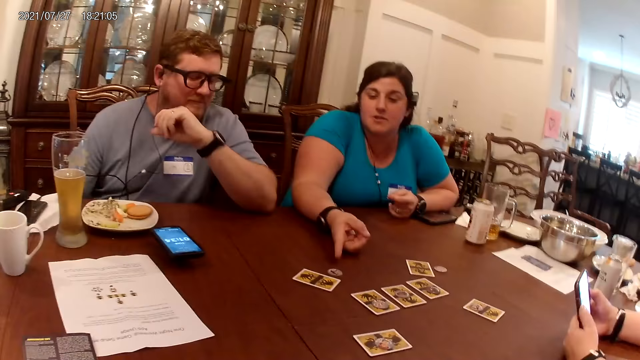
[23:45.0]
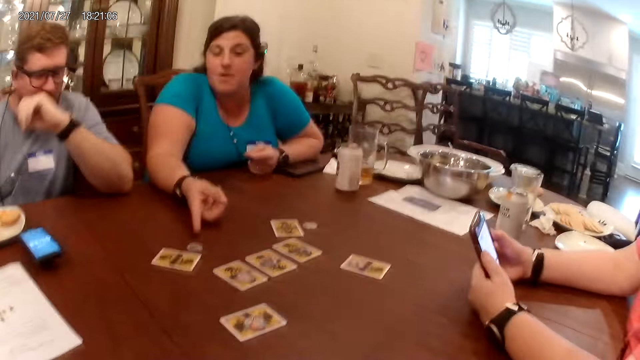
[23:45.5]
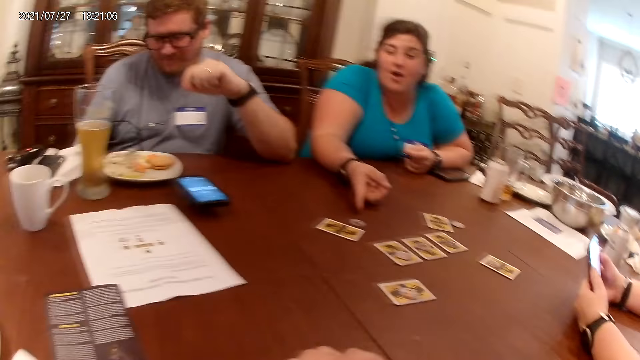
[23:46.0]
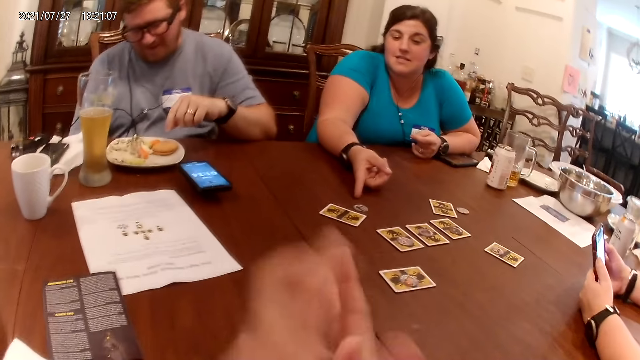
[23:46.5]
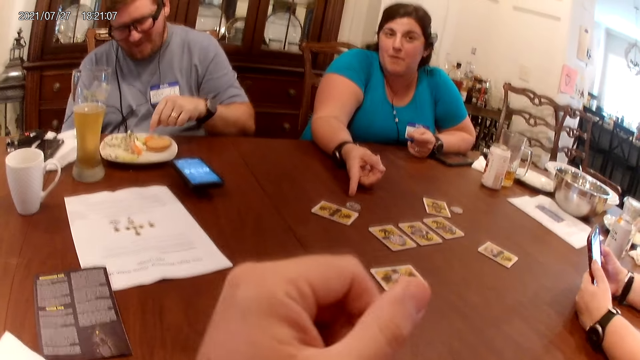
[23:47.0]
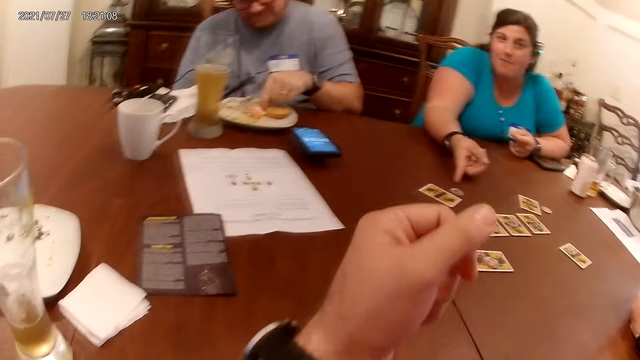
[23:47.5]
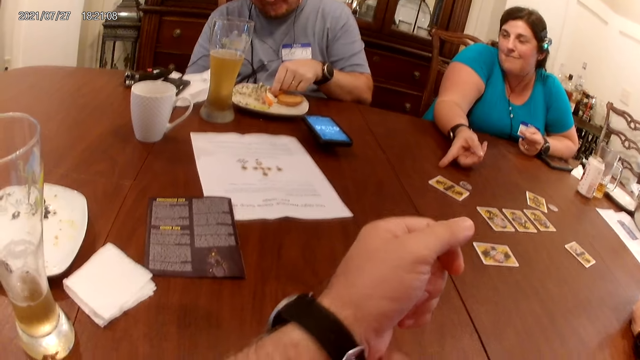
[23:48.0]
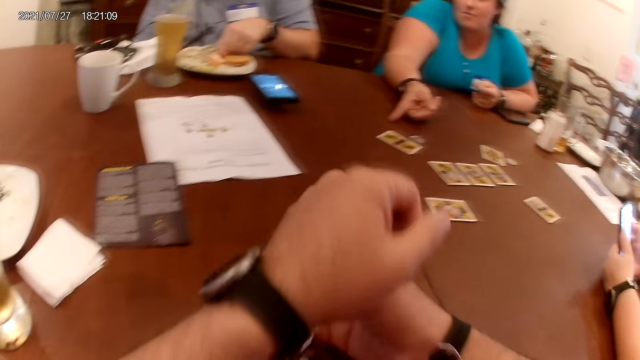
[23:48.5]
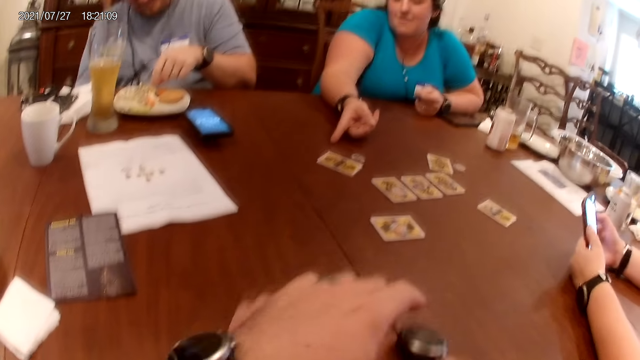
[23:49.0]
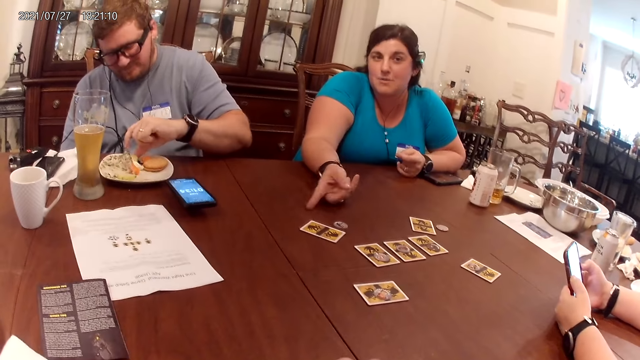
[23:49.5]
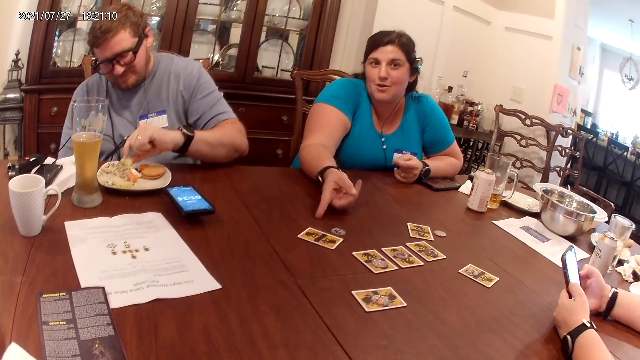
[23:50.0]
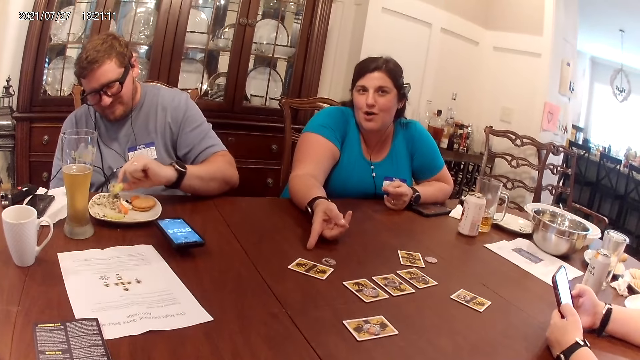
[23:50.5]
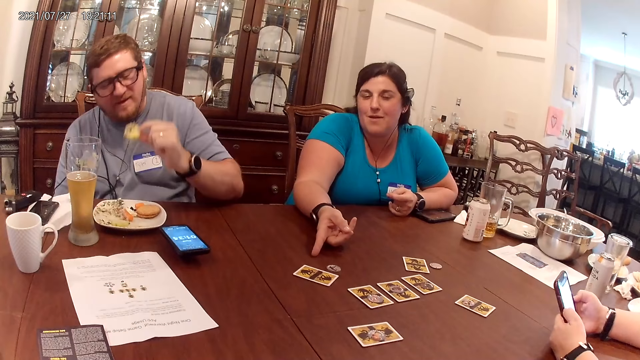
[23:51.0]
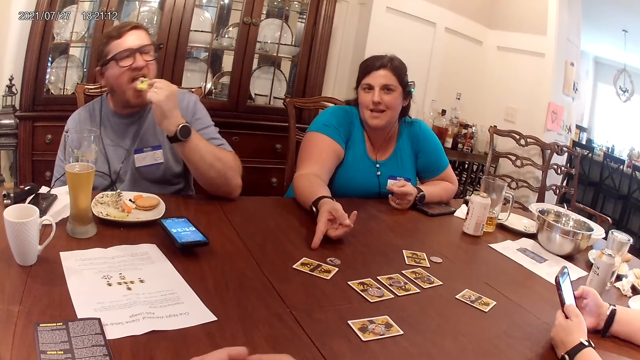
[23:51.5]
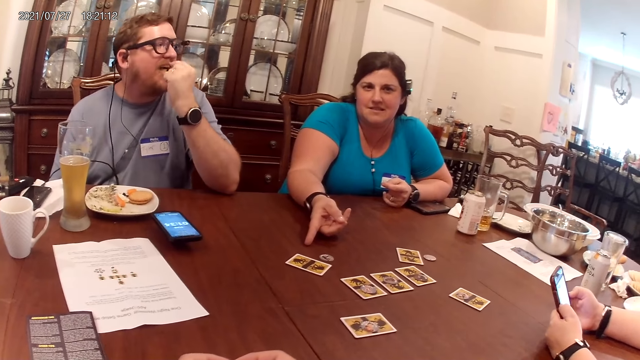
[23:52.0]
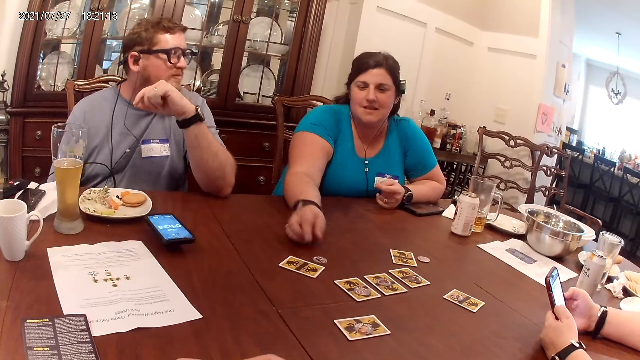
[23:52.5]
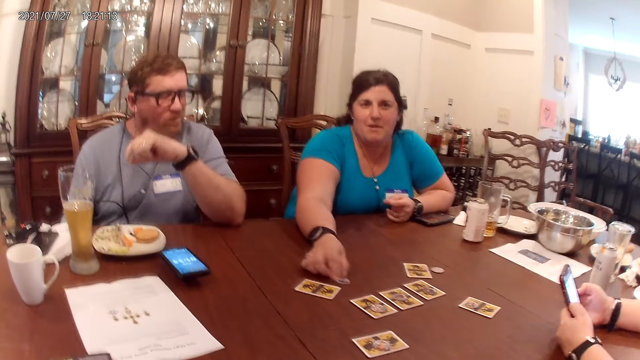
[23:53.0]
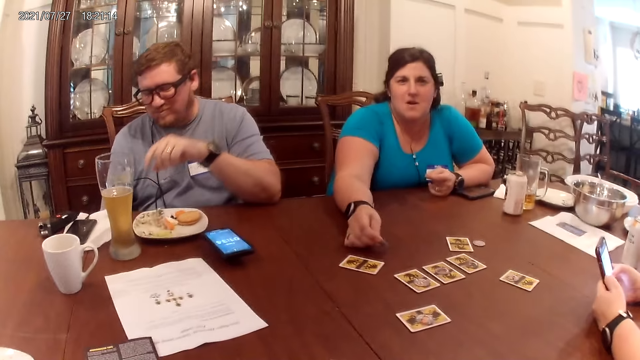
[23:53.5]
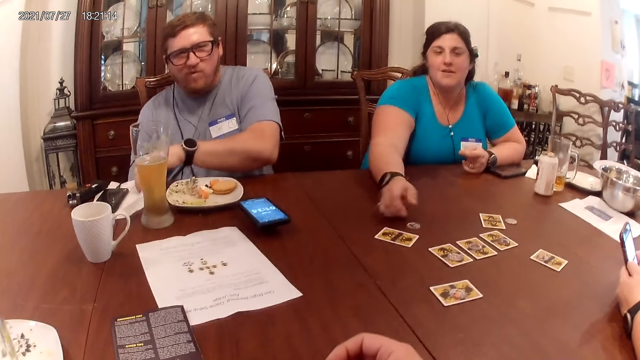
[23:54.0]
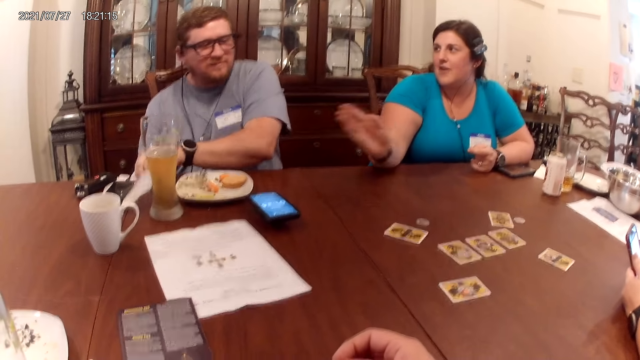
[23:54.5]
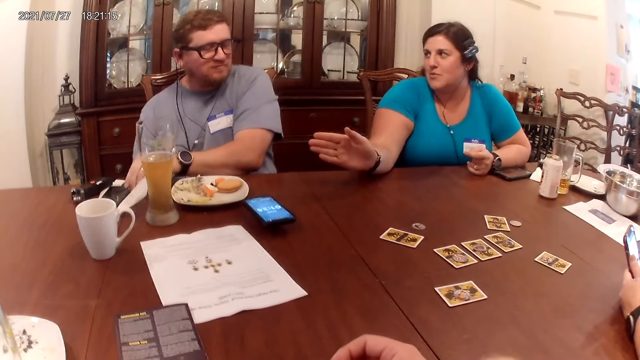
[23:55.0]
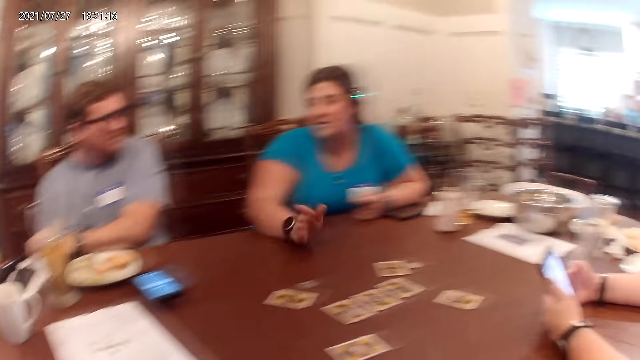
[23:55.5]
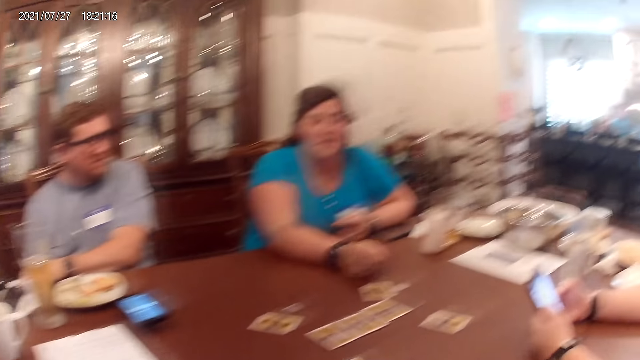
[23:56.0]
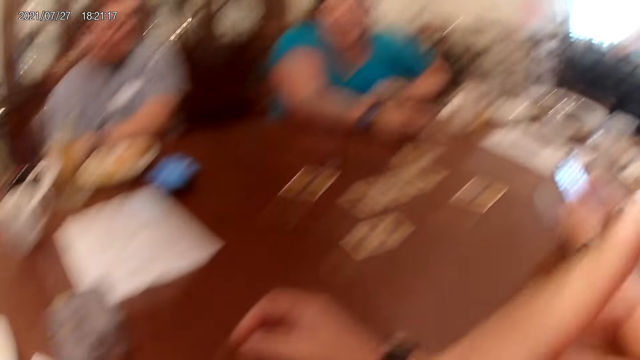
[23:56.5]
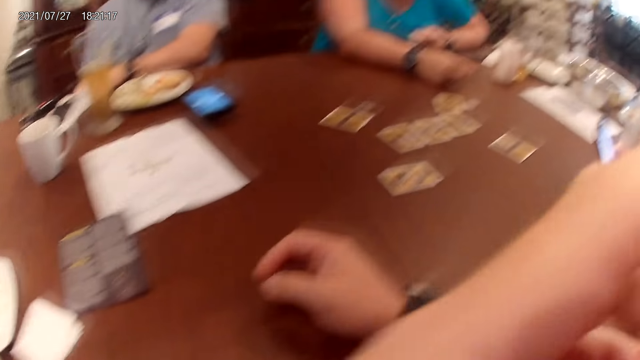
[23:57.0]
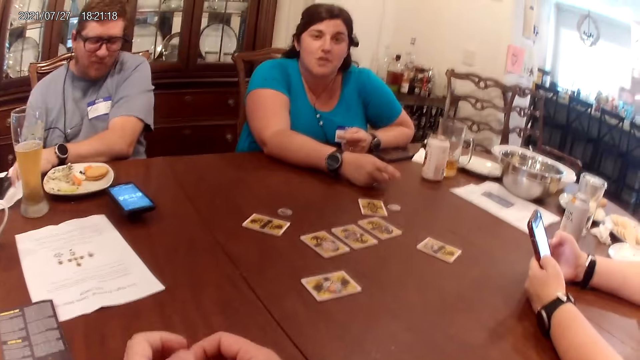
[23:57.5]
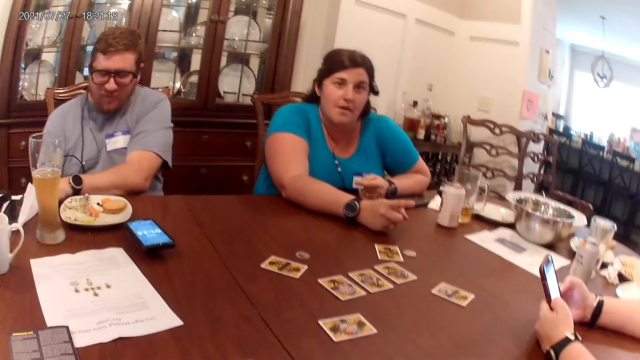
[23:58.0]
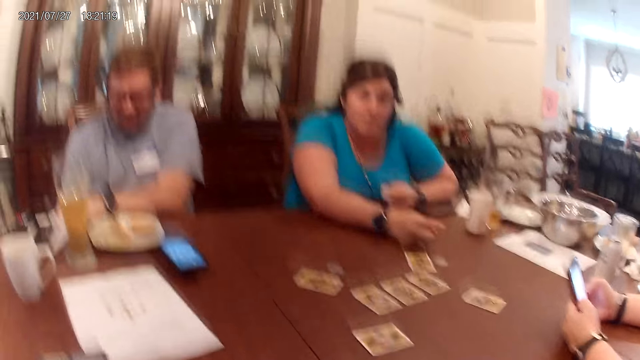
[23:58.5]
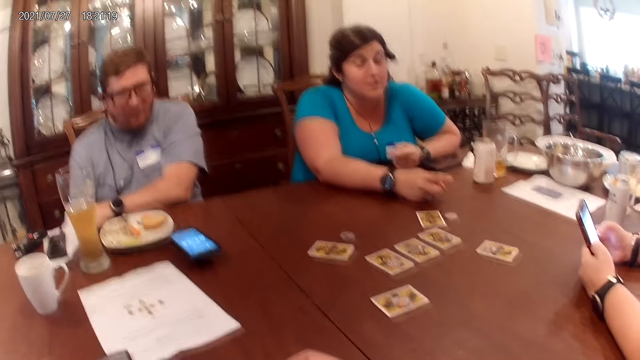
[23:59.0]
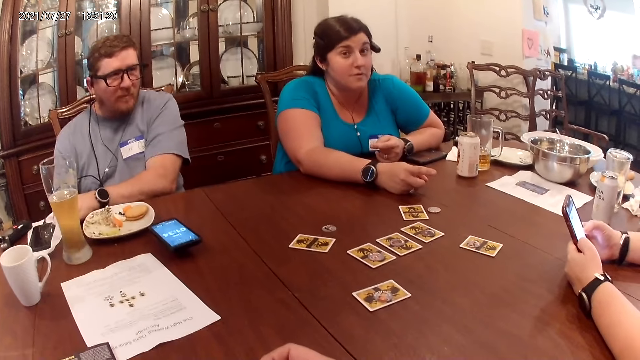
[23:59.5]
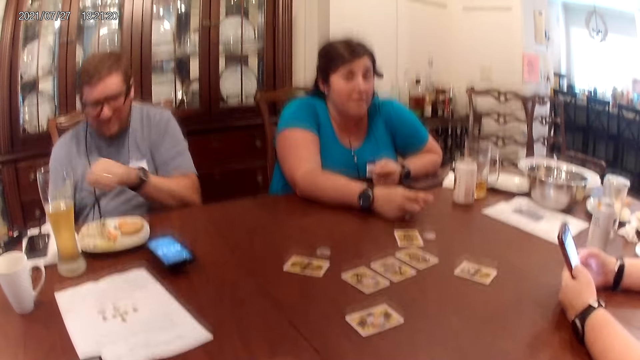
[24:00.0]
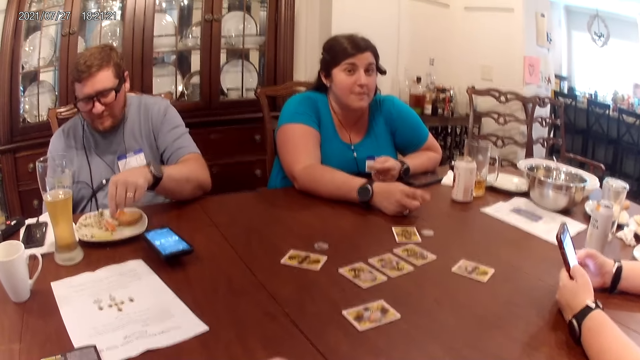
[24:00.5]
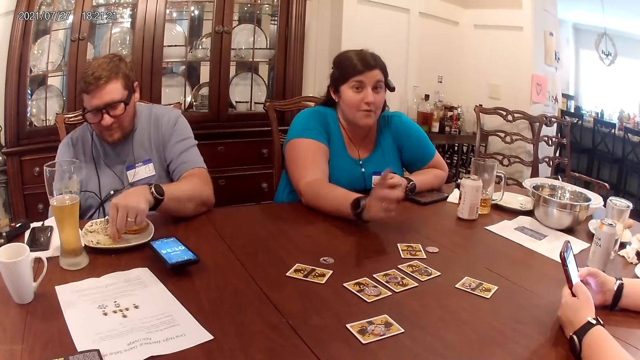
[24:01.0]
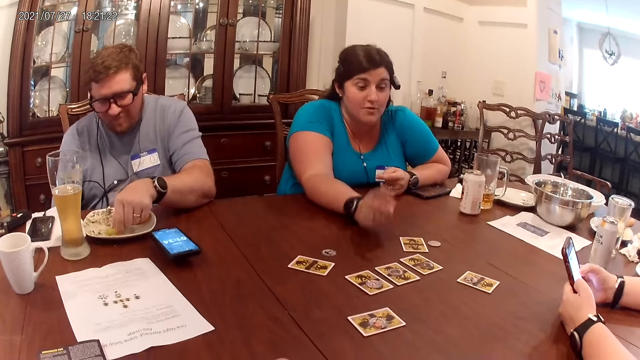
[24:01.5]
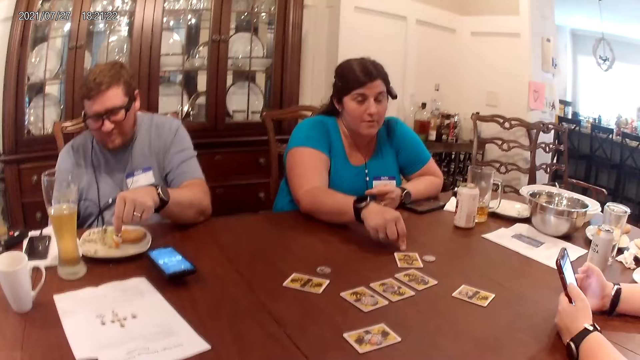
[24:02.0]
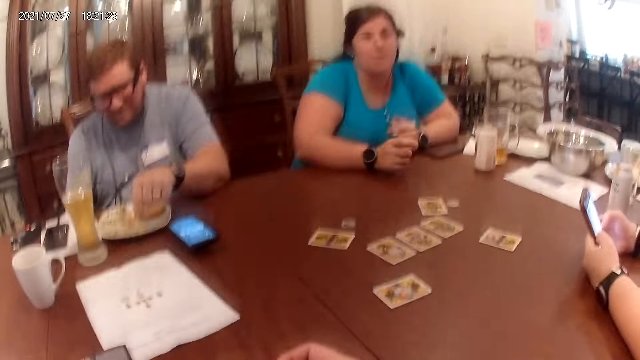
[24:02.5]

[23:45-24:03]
The man picks potato slices from the plate on the table with his left hand. A woman talks to the camera wearer, the man and another person. The man puts the slice of potato in his mouth with his left hand. The woman talks to the camera wearer, the man and the other person. She picks up the coin. She talks to the camera wearer, the man and the other person. The man cleans his left hand on the piece of tissue paper on the table. The woman talks to the camera wearer, the man and the other person. The man picks a slice of potato from the plate on the table with his left hand.

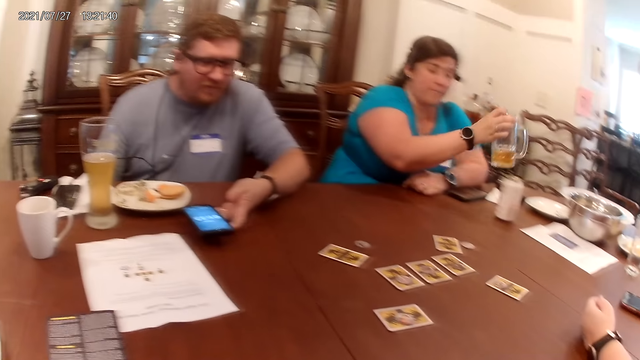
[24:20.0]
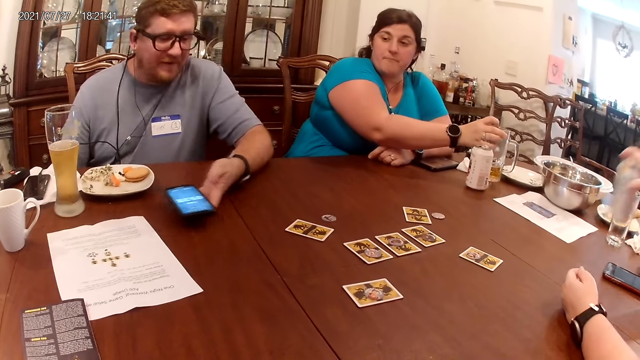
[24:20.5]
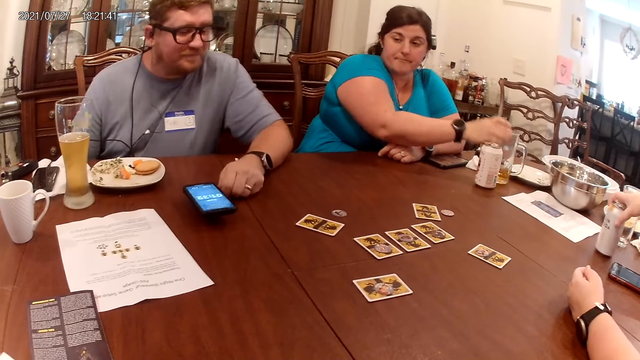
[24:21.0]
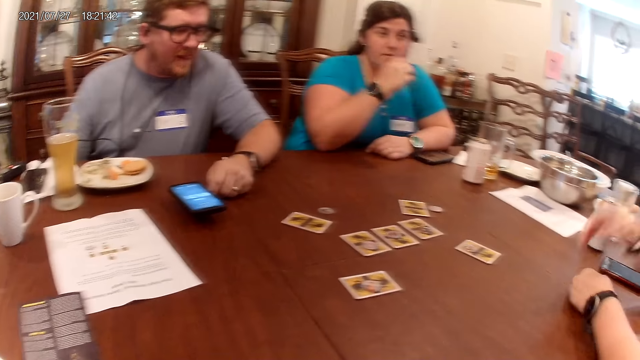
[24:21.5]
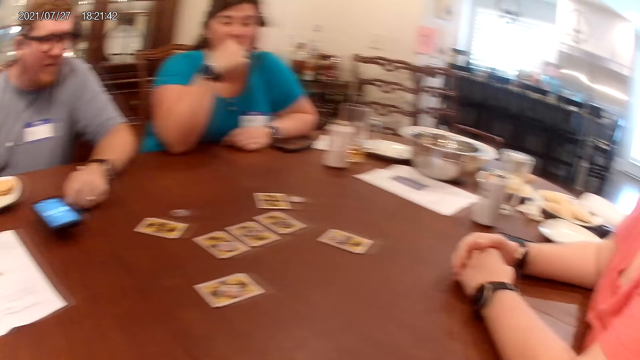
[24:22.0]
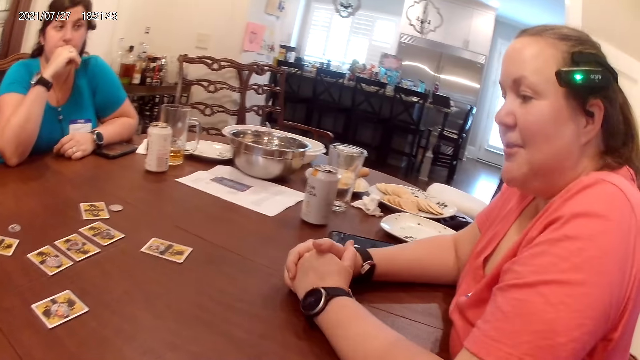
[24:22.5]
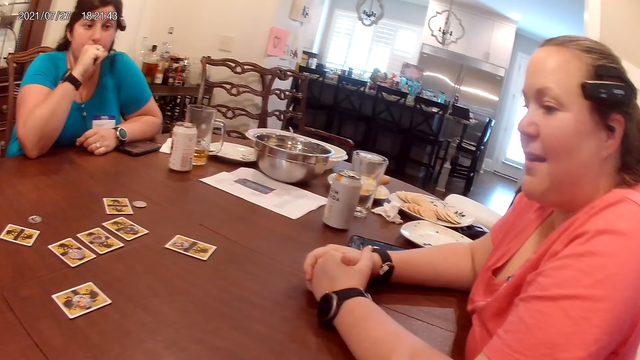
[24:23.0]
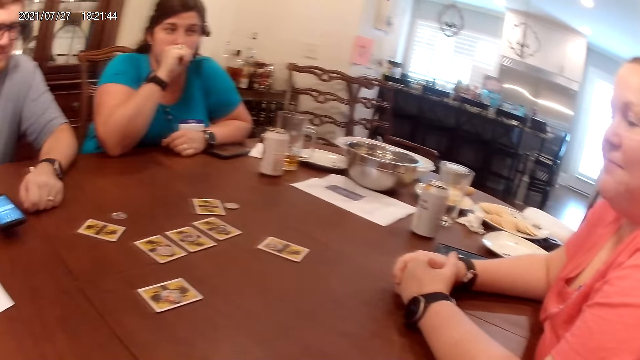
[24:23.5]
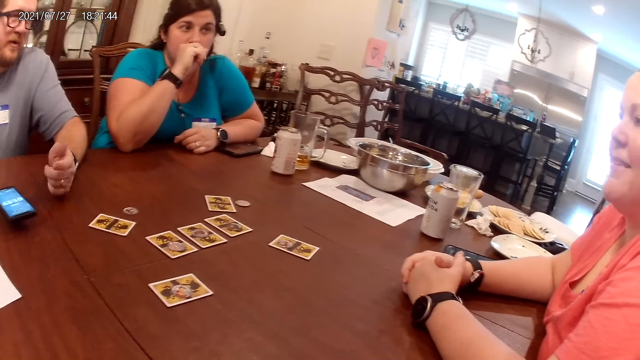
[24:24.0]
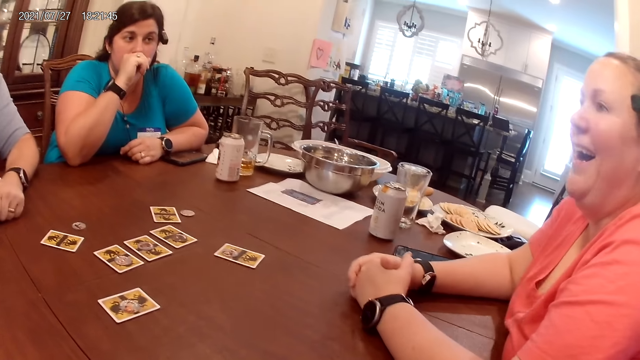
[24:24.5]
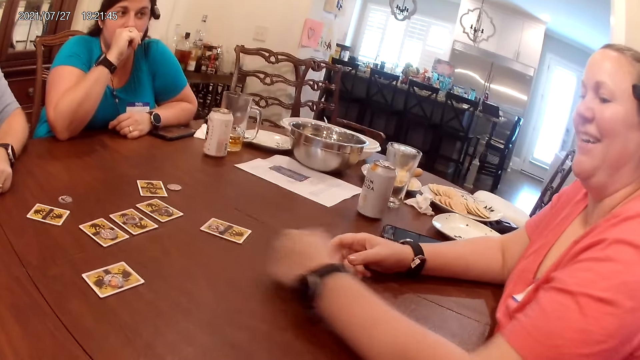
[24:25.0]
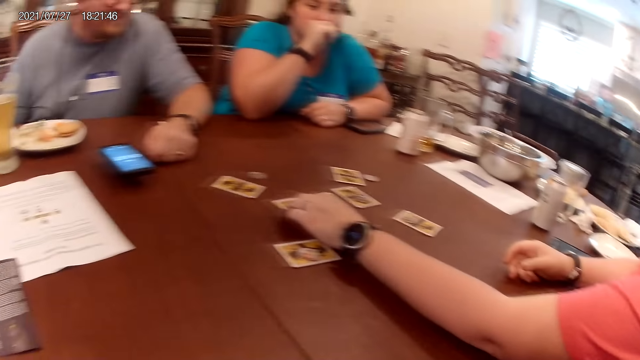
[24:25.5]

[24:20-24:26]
A man talks to the camera wearer and two women. One woman places the can of beer on the table with her right hand. The other woman places the glass of beer on the table with her right hand. The first woman talks to the man.
